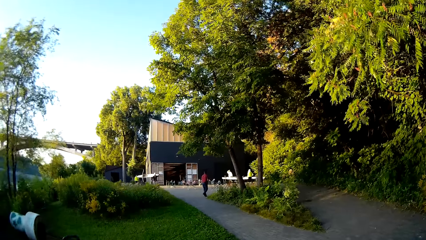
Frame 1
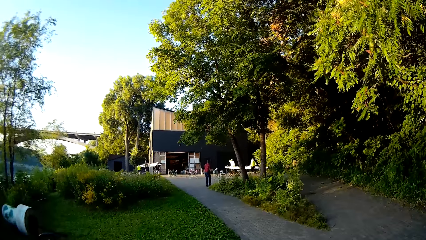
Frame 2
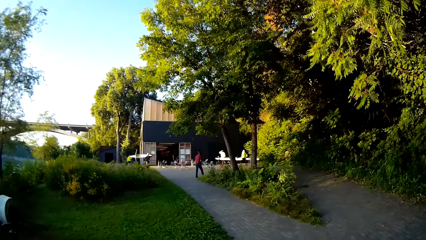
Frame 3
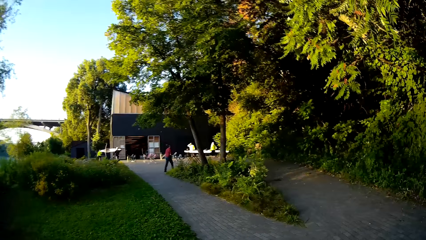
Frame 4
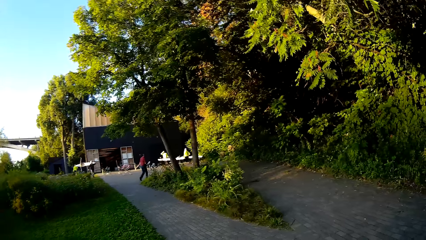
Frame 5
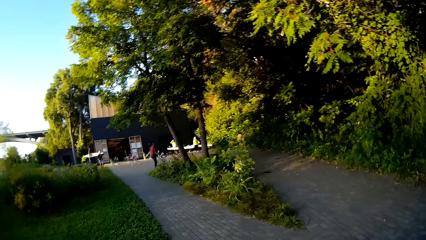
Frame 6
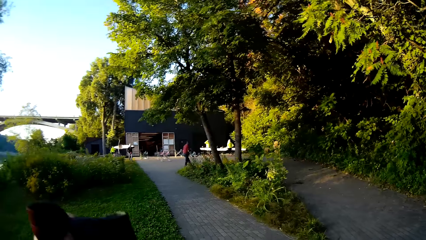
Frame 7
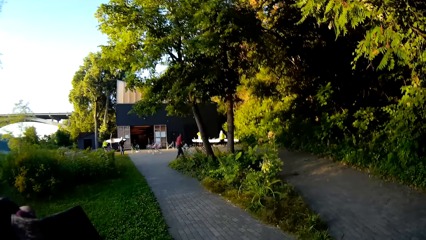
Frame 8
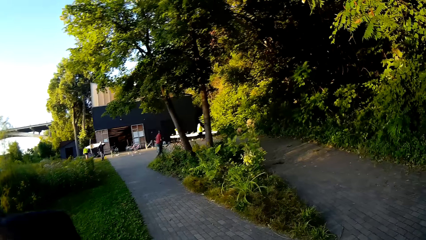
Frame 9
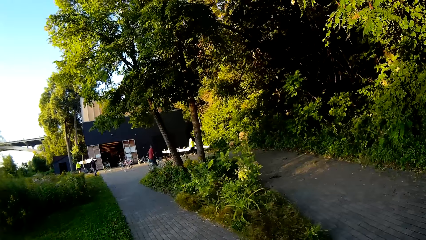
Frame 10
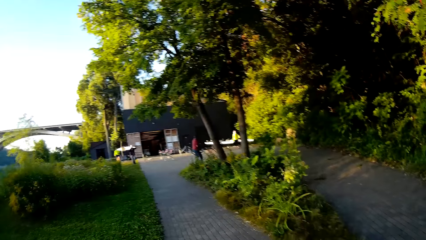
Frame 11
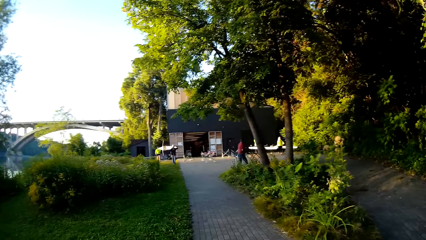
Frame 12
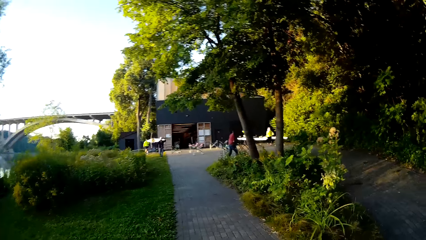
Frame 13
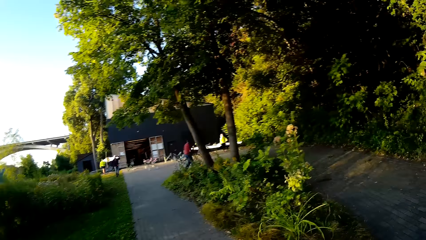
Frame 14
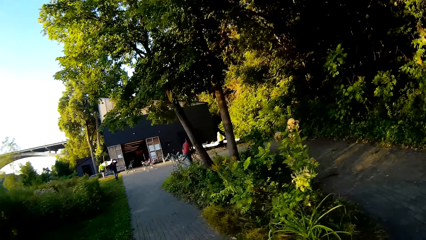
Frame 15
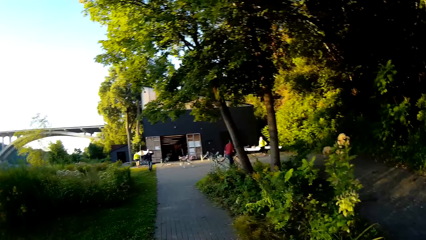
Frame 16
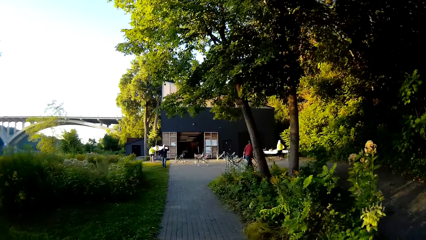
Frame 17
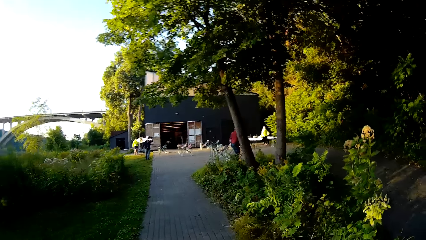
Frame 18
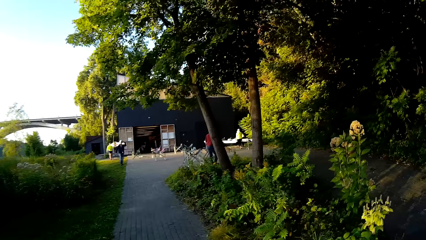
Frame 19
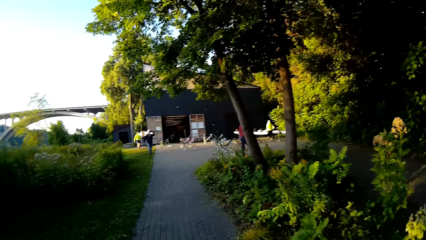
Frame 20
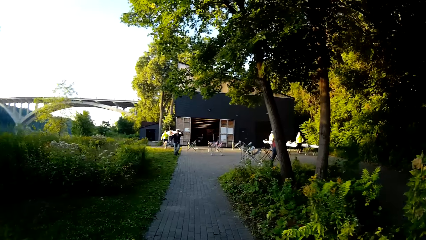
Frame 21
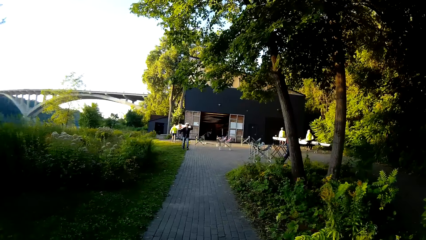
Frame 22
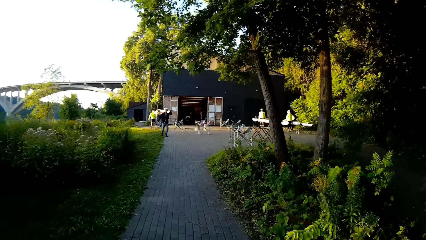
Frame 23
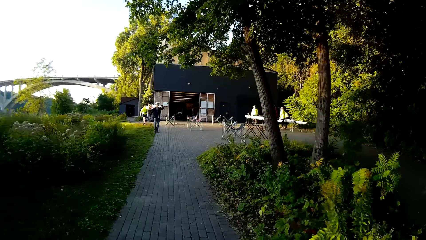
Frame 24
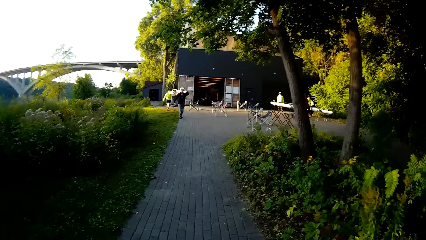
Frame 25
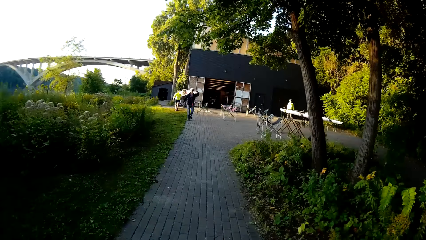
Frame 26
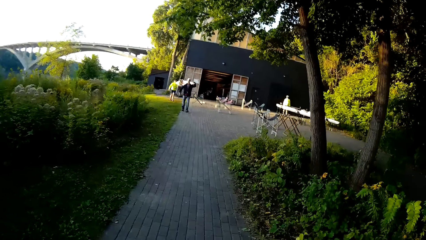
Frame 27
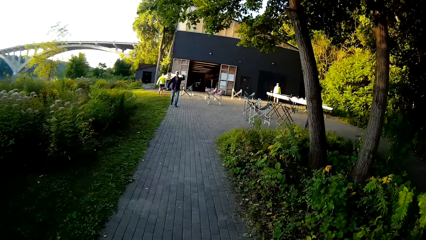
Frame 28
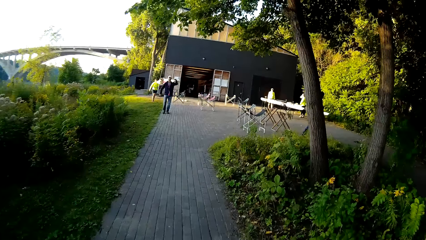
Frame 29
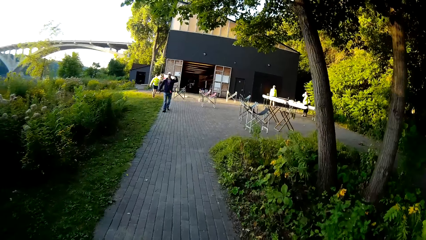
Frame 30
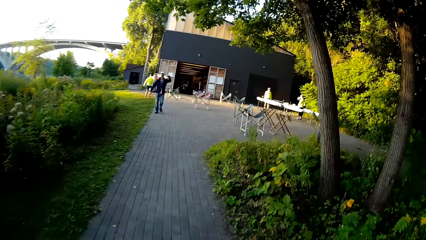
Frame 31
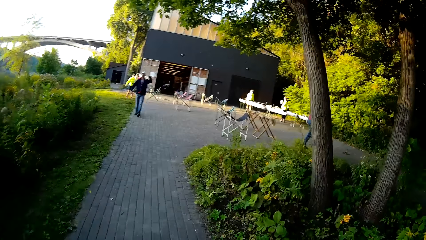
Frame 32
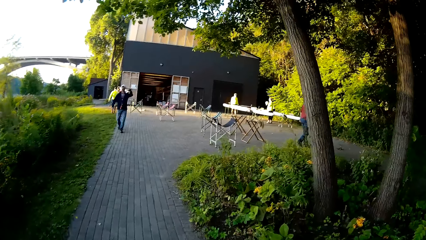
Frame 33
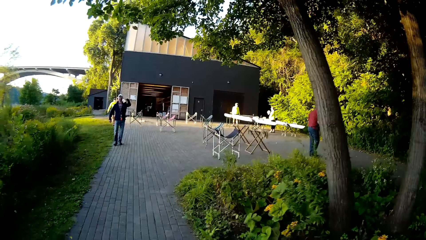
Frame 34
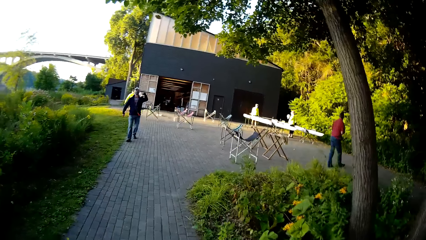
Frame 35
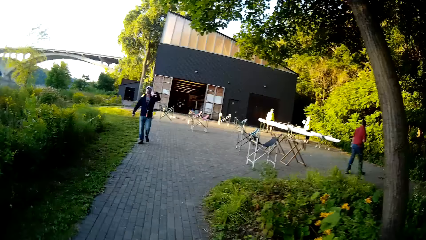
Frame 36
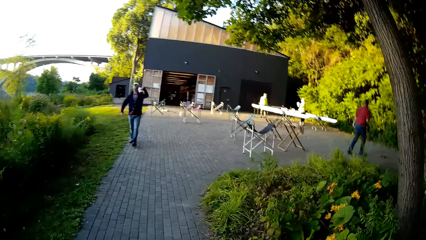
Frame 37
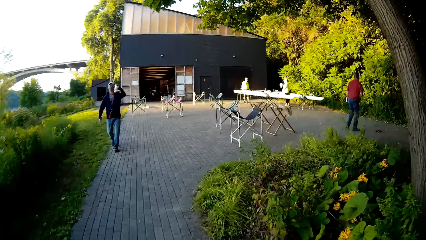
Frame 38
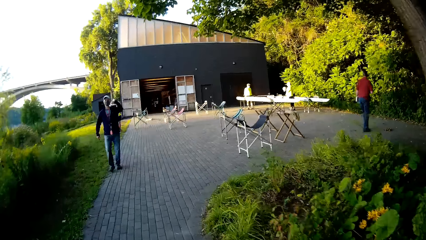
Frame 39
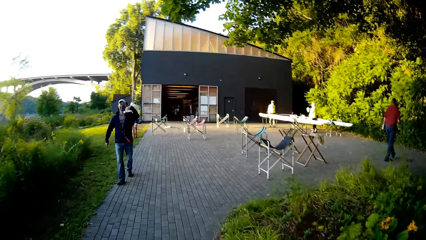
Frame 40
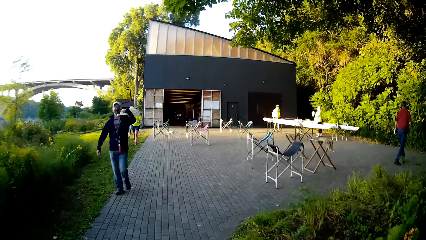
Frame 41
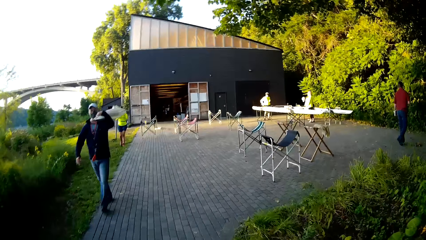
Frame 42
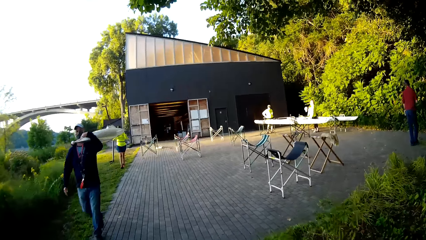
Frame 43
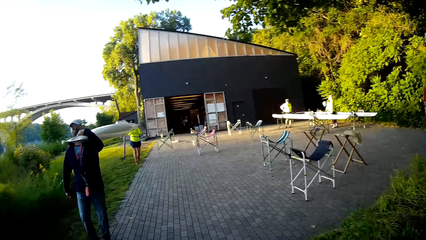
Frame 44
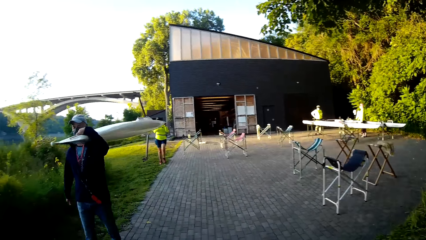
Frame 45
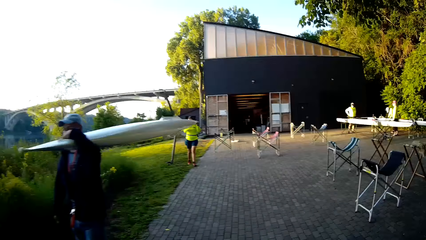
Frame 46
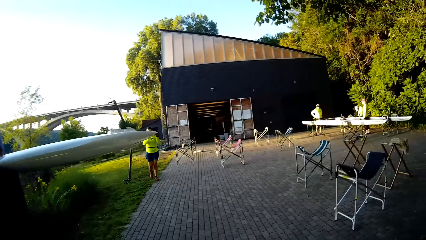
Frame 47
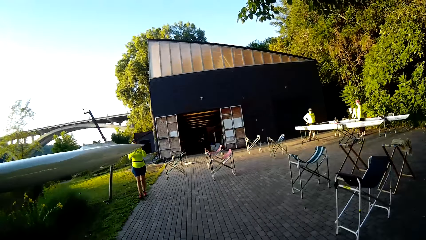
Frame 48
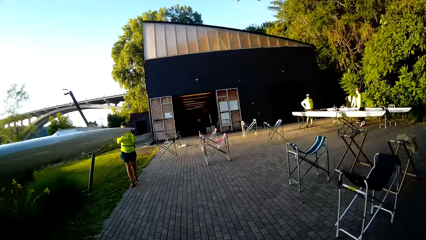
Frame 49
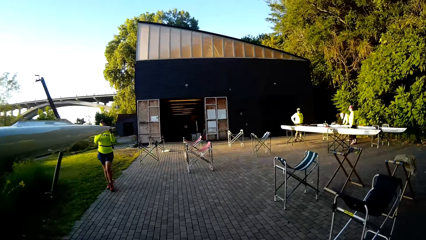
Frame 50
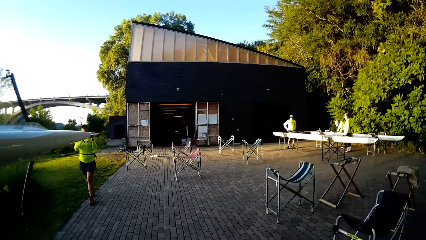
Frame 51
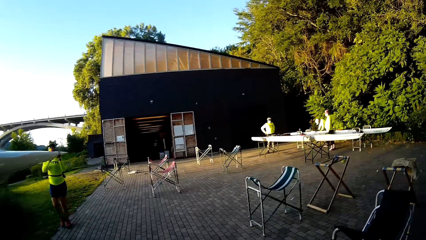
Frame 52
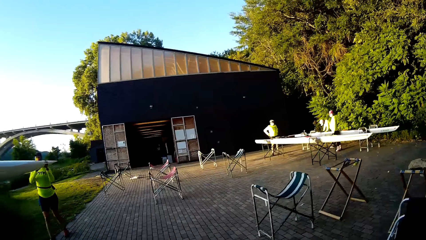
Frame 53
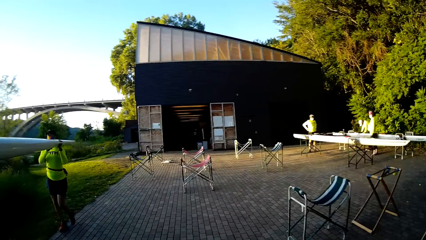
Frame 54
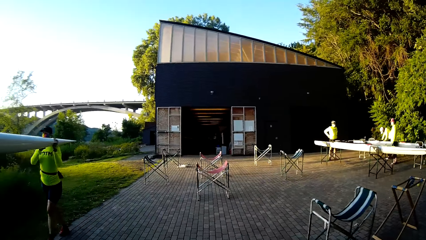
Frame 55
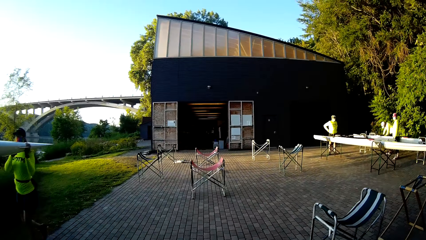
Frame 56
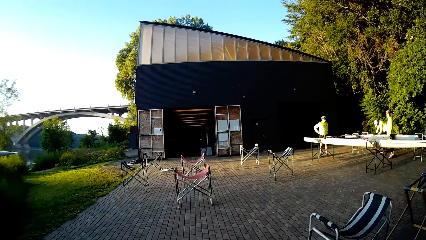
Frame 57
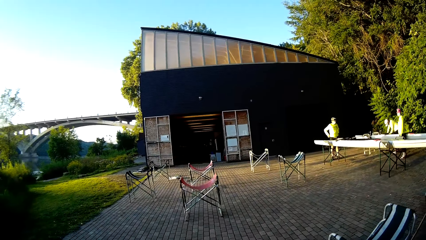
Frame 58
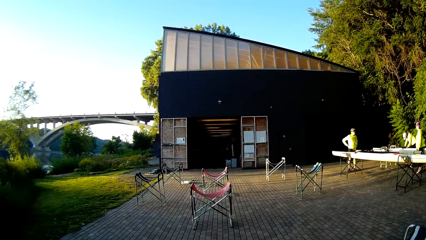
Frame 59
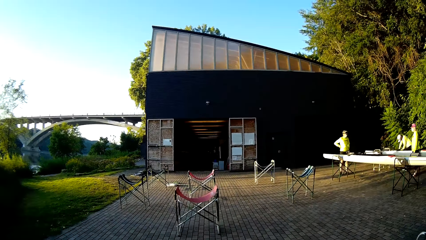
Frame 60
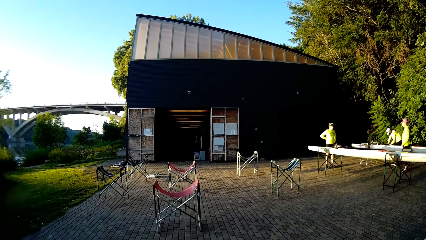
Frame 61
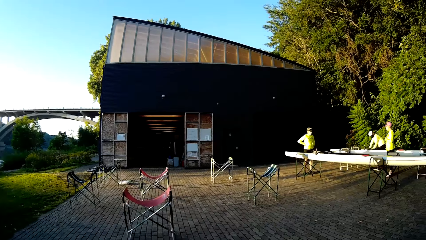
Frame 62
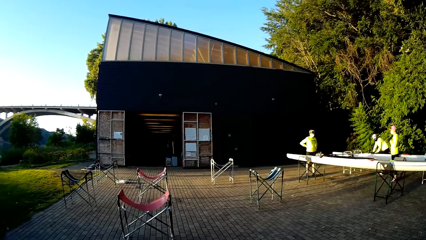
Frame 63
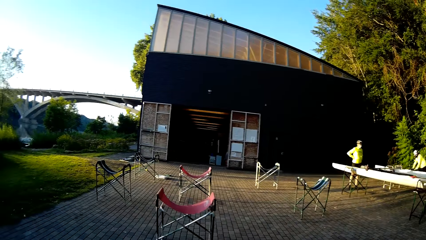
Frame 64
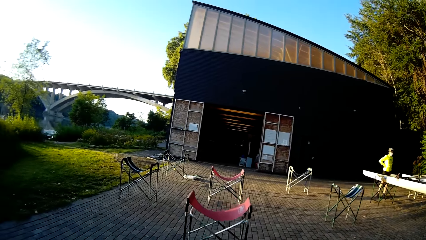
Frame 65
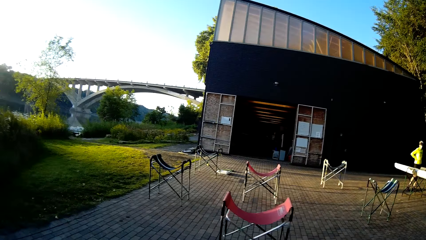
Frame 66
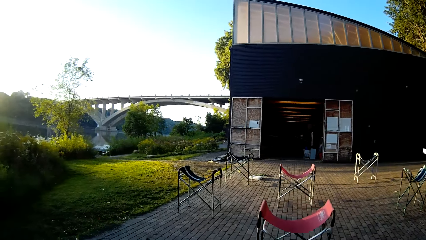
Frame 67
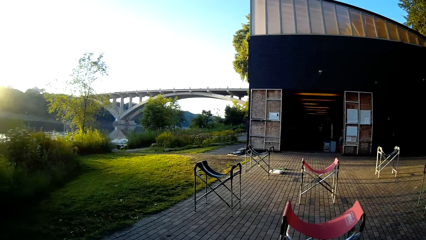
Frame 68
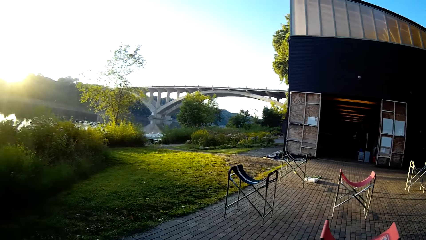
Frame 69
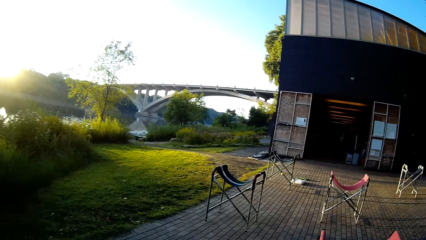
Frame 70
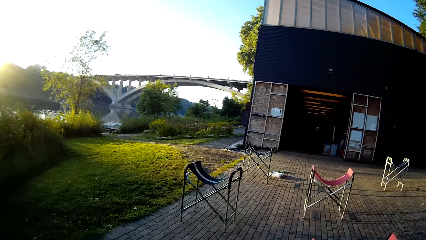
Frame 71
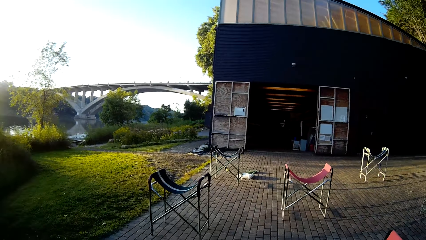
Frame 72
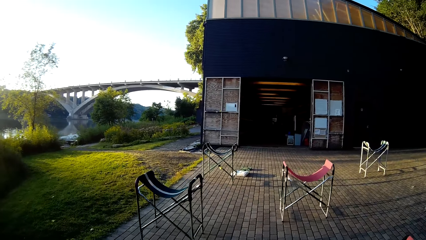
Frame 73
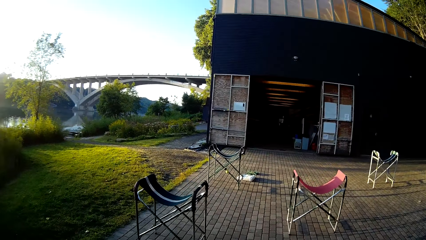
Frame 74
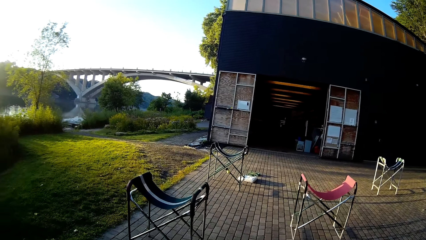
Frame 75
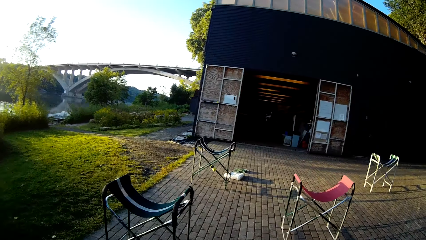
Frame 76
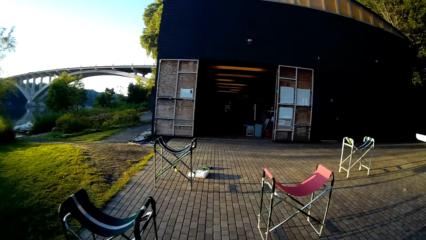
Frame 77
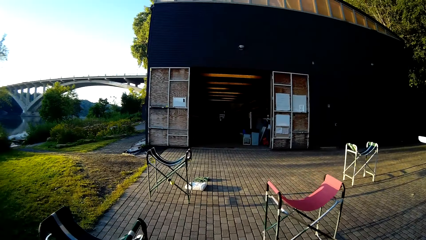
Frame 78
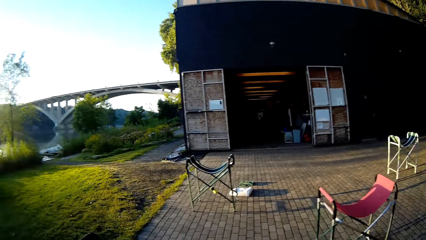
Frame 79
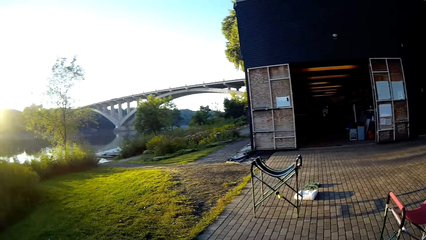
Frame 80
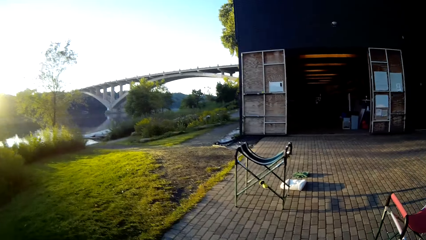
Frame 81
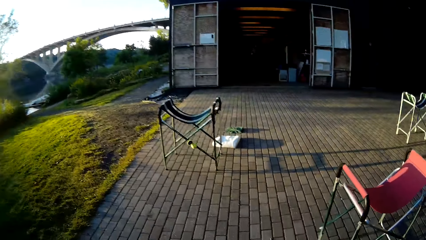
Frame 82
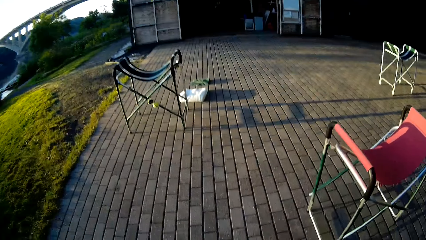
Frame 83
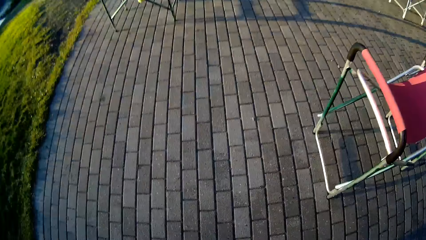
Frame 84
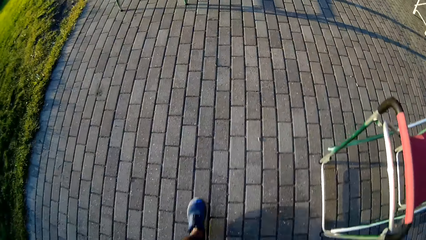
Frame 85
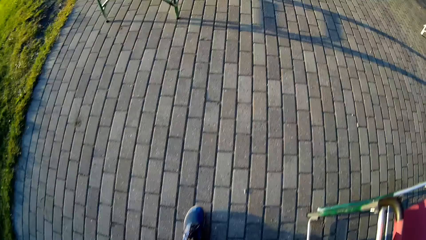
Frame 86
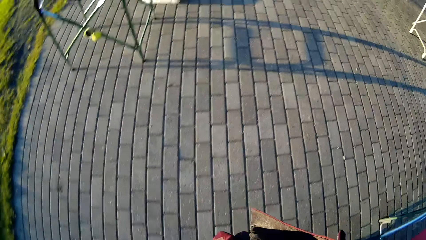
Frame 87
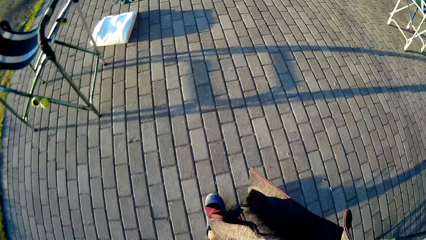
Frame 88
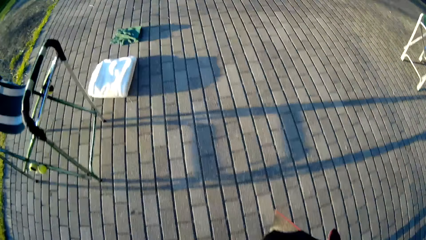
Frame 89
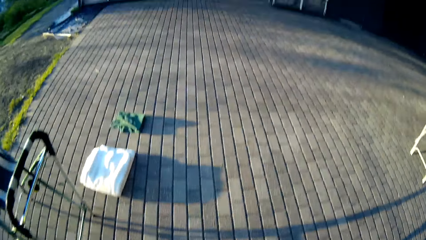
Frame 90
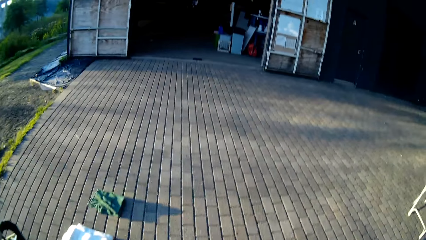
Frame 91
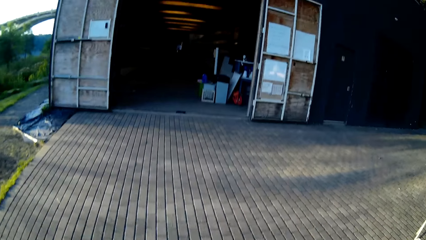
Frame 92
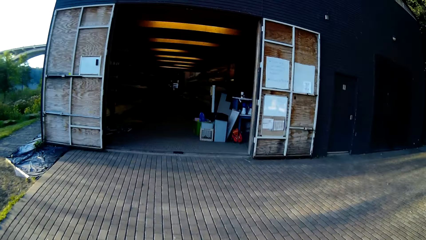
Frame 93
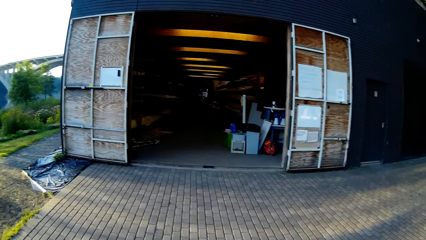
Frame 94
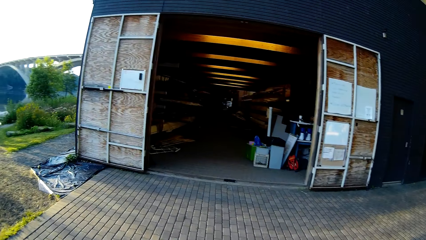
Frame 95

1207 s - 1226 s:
The camera wearer moves a dust bin on the grass.
